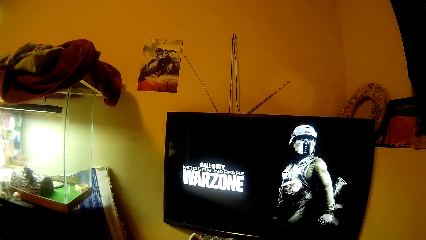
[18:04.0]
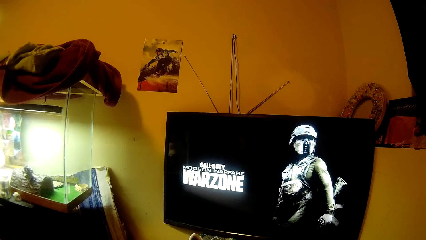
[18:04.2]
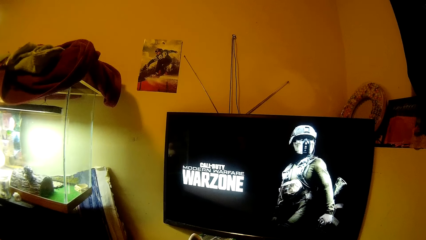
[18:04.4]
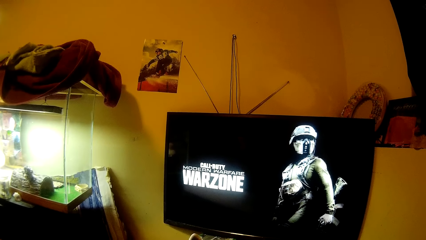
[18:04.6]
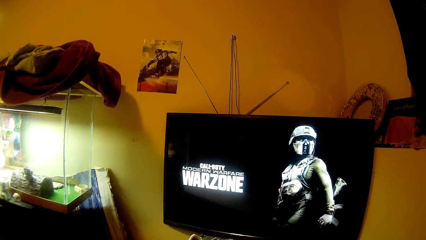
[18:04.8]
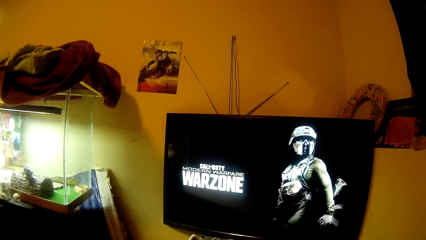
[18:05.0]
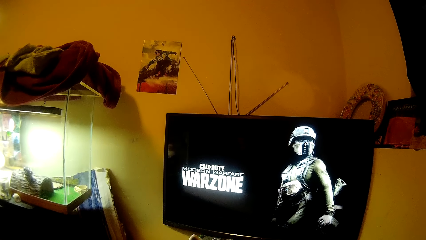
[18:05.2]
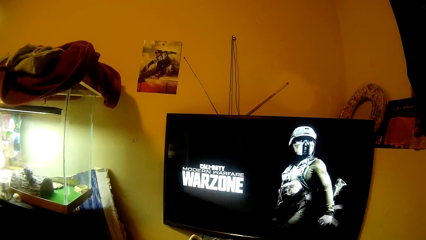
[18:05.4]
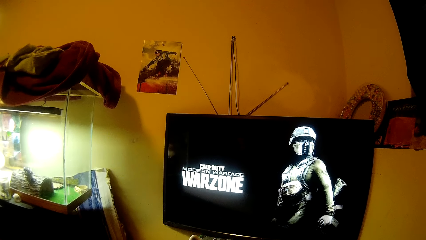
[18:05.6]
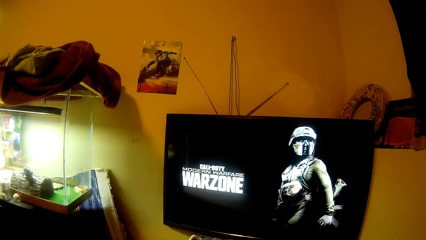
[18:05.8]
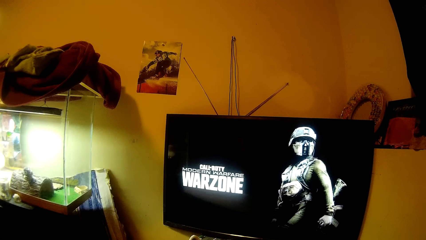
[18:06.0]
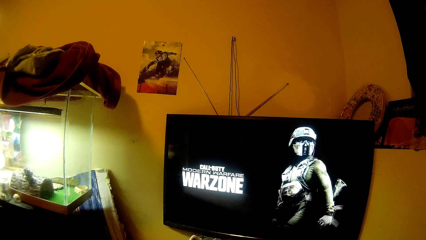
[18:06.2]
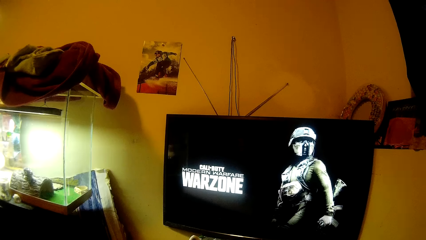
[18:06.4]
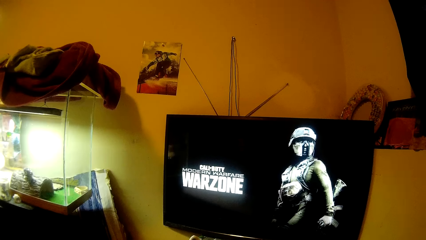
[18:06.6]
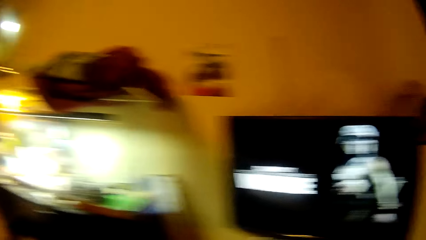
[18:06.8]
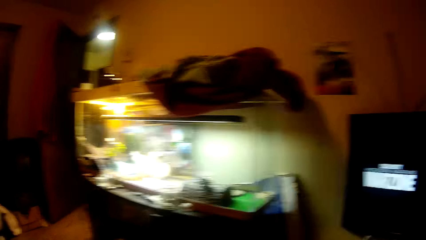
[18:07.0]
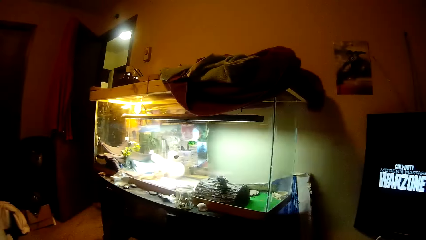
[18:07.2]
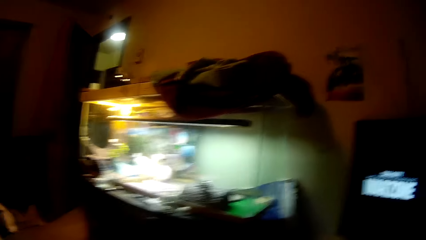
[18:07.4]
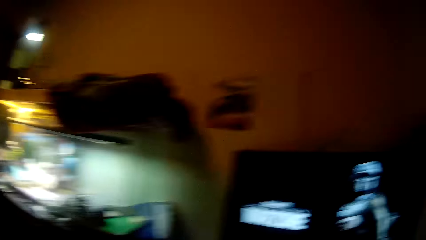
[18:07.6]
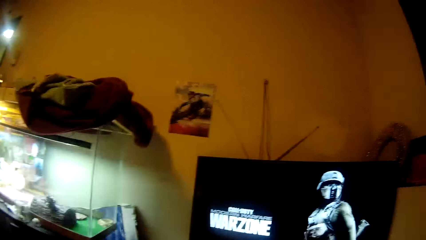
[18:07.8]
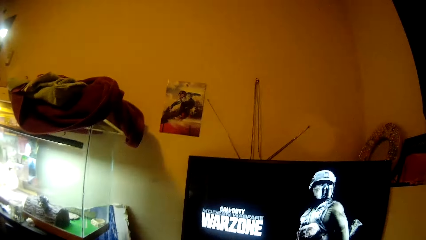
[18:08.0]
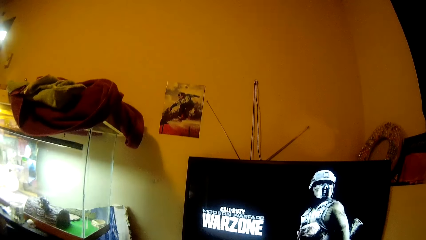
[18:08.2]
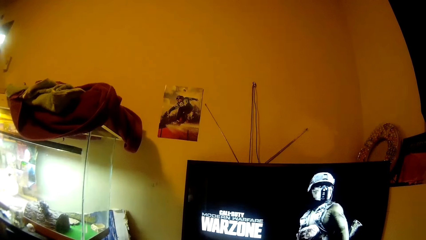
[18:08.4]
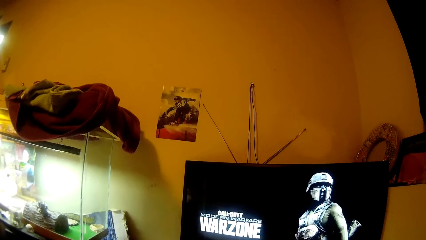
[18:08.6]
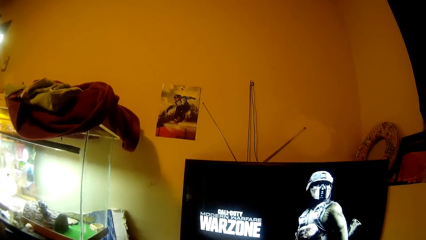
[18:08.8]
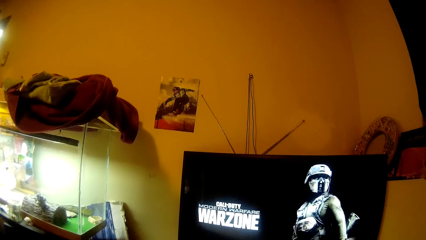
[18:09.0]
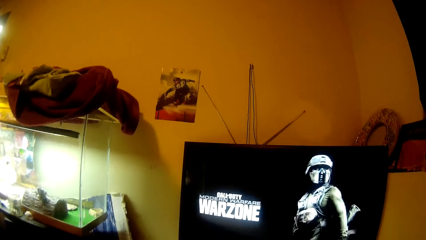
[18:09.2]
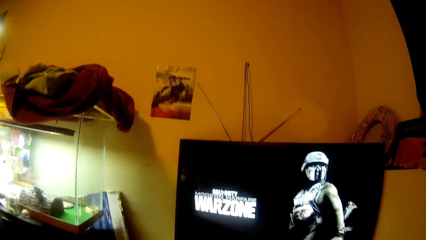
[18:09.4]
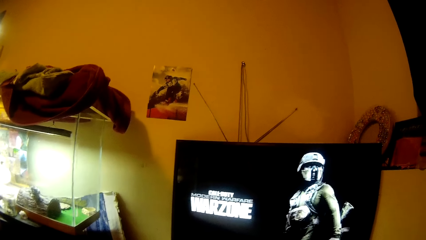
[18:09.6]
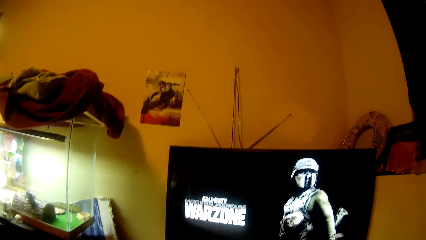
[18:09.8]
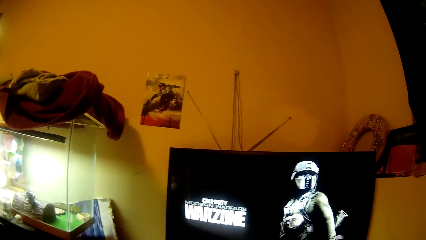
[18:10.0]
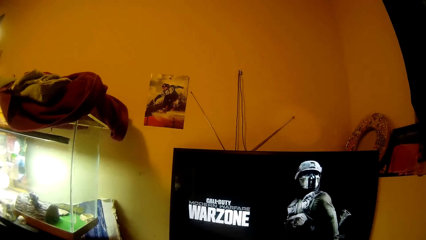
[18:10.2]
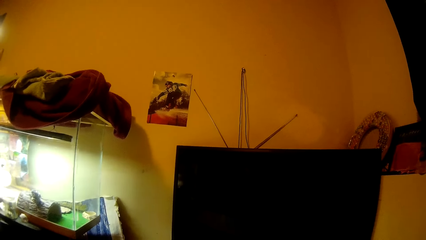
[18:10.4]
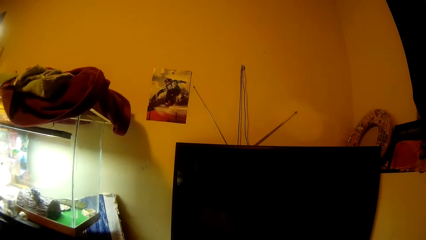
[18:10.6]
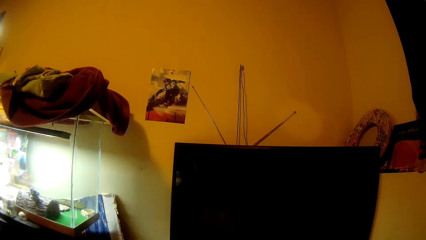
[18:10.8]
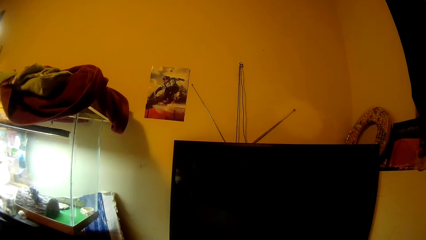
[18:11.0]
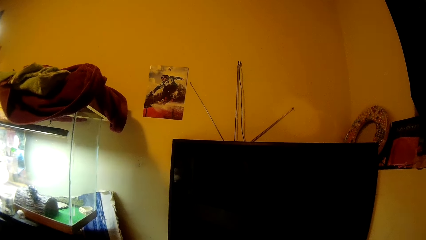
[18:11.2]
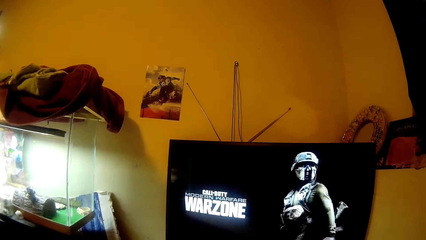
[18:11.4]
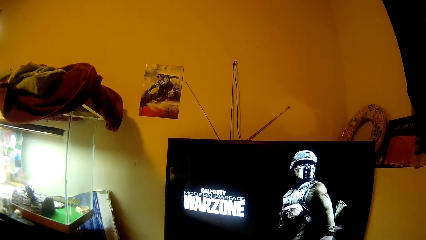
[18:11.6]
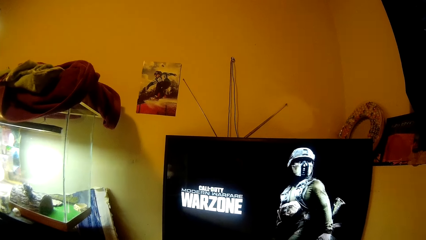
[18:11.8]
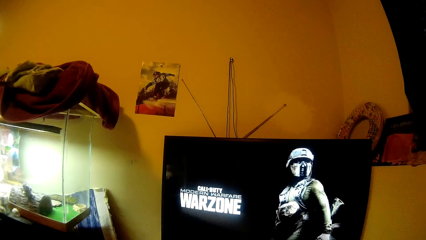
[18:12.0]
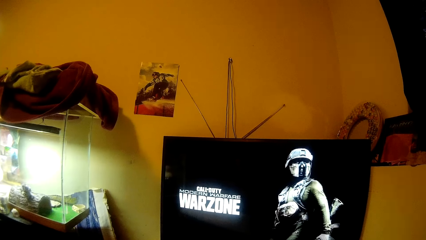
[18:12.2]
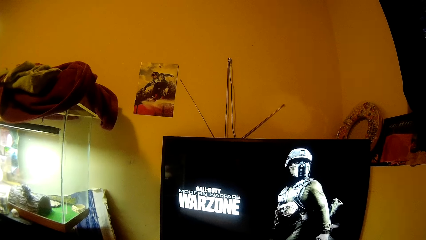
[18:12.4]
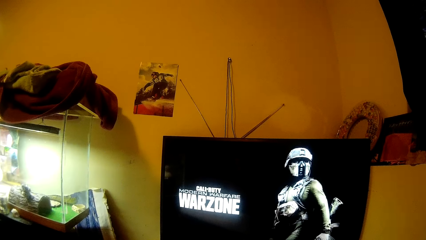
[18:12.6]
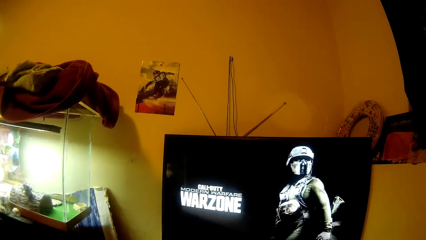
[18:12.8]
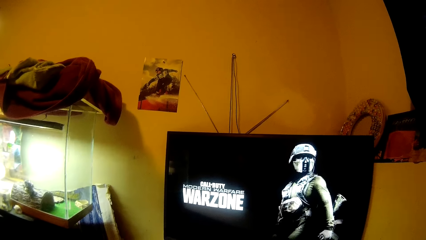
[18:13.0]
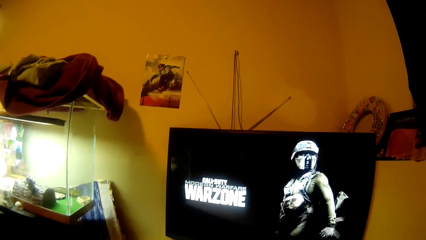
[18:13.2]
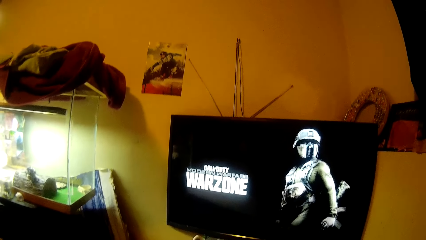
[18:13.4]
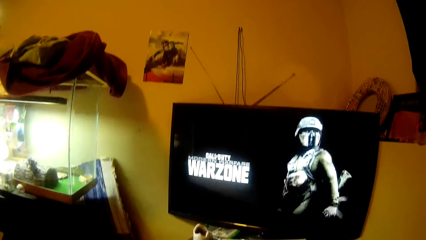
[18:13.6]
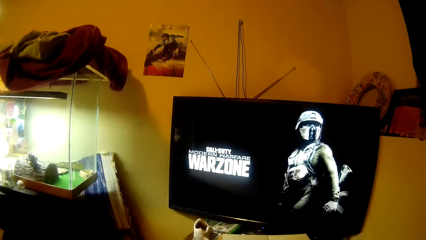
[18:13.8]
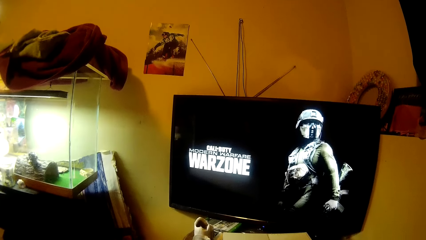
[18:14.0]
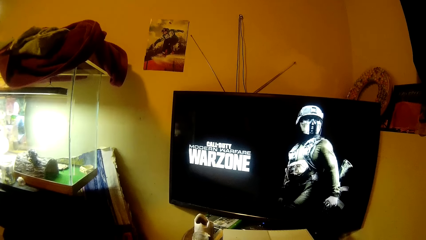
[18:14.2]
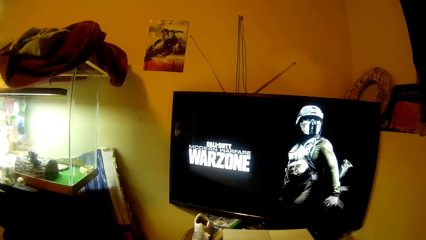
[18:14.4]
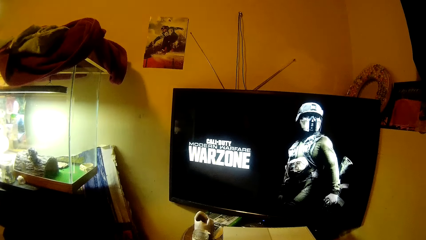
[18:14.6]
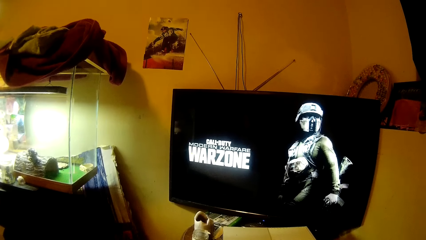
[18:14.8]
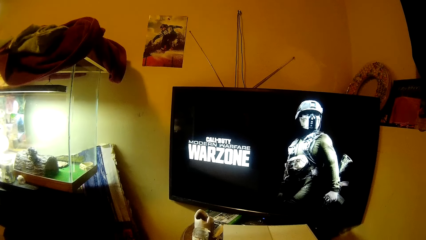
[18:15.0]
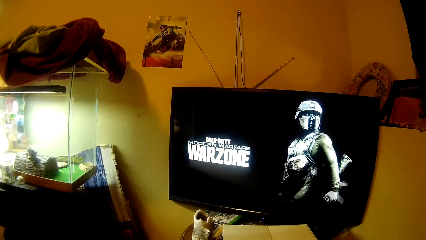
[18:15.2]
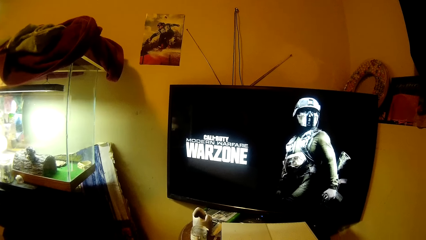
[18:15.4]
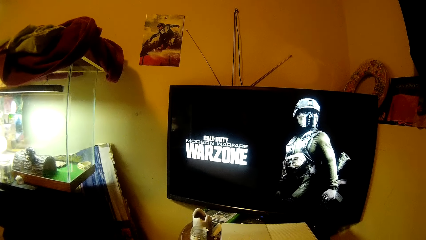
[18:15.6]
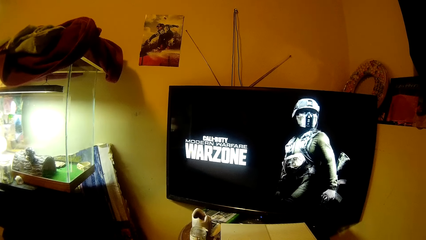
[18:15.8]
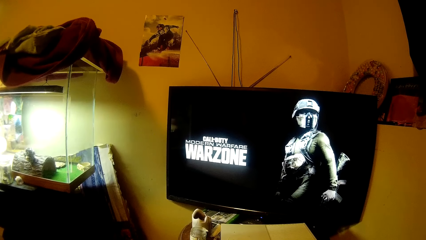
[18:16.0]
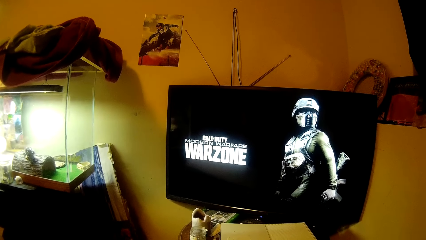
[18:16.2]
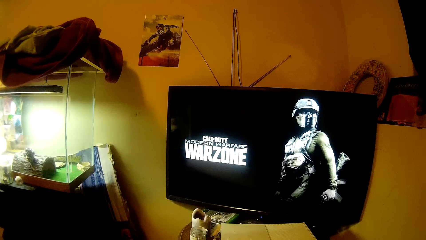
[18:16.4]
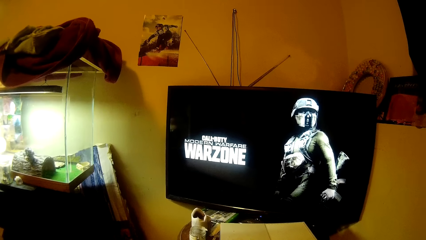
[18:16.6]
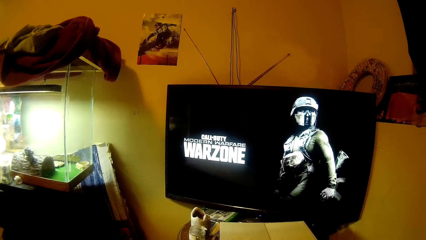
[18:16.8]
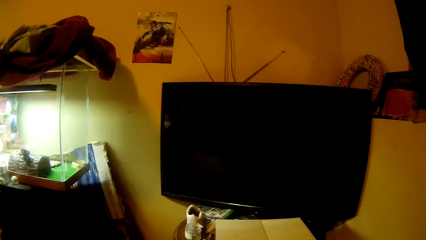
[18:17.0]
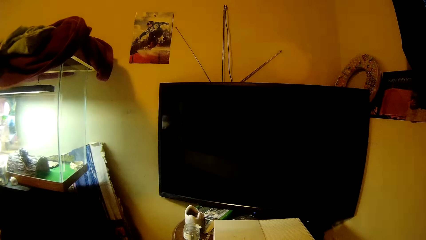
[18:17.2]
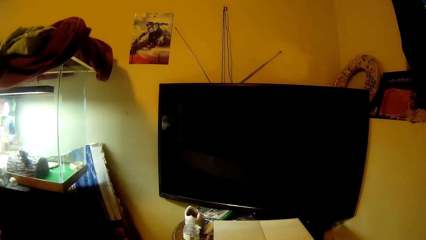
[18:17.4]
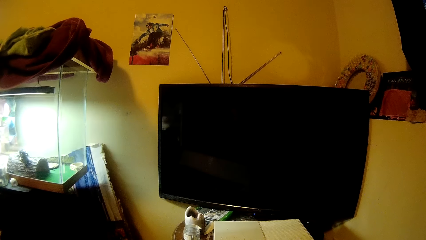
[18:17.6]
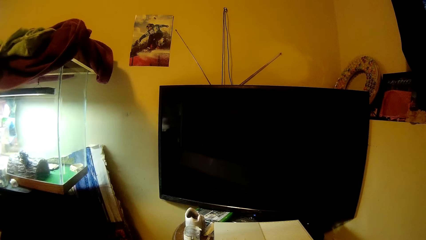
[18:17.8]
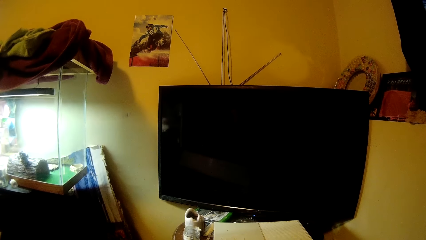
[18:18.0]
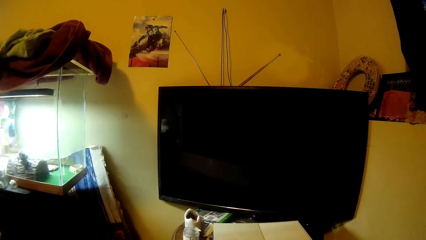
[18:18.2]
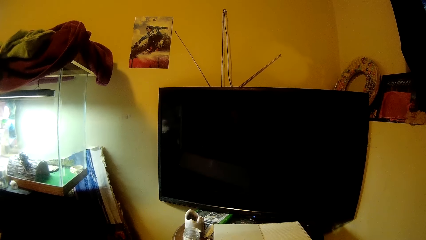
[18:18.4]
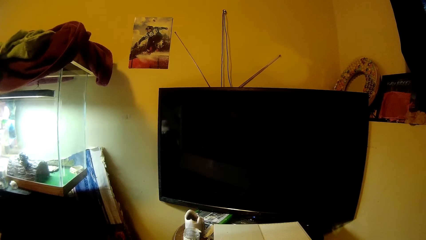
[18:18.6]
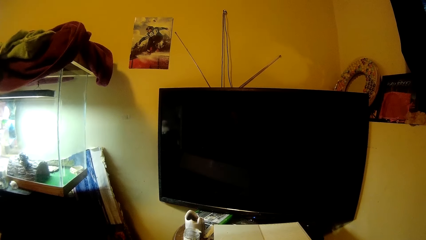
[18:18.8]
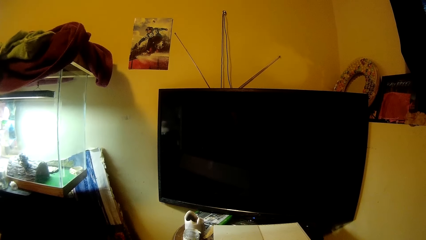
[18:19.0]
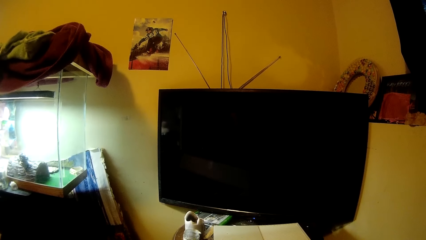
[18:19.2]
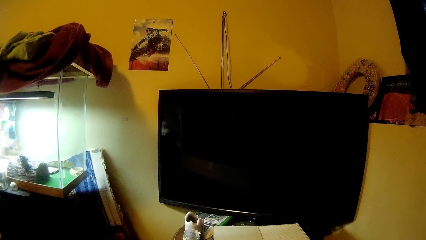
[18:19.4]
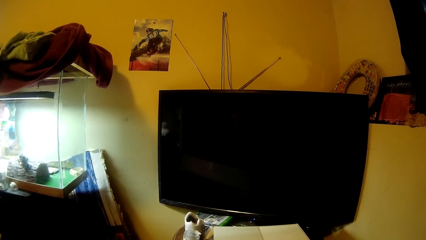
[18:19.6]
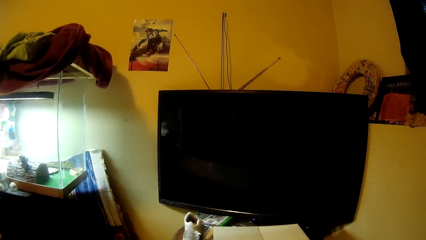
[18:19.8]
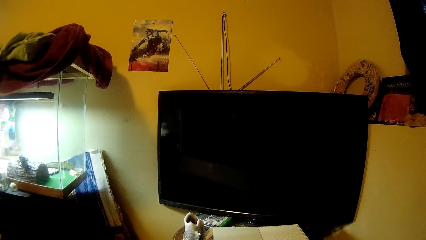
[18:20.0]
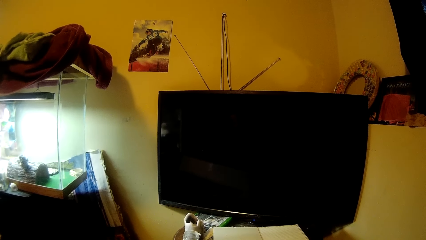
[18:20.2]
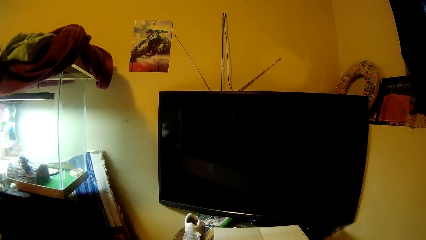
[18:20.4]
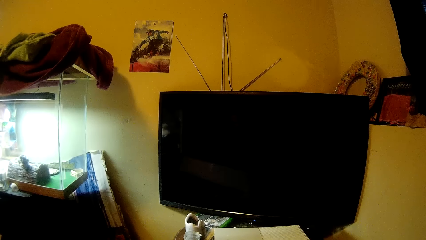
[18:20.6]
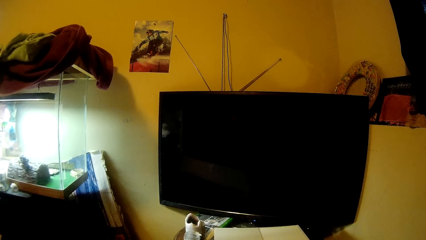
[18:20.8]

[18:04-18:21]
The camera wearer looks around.
